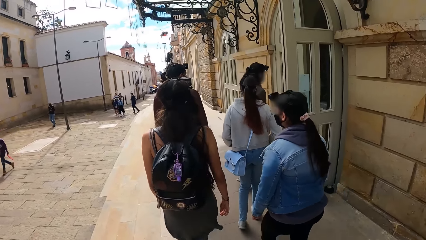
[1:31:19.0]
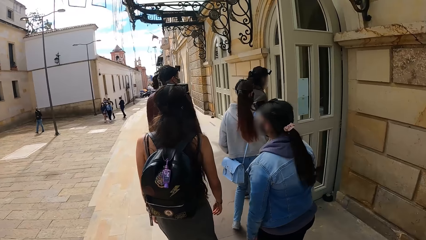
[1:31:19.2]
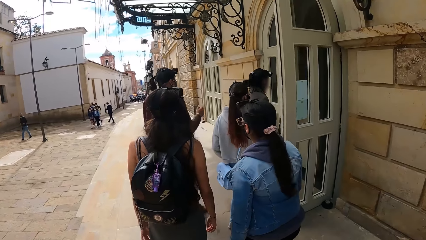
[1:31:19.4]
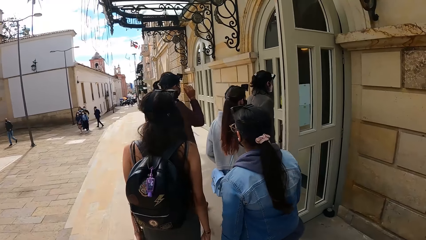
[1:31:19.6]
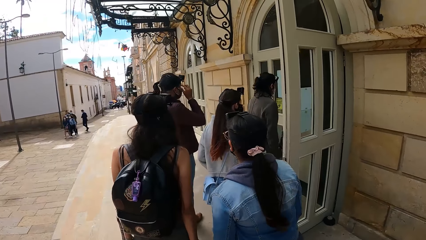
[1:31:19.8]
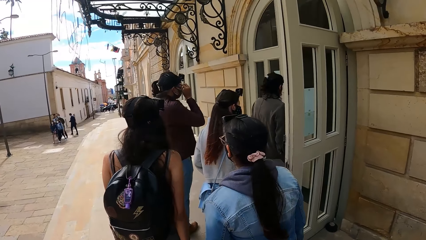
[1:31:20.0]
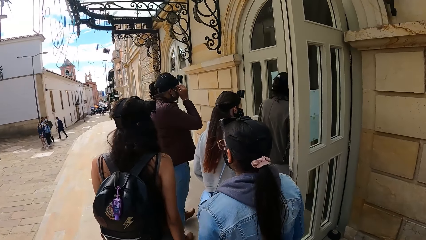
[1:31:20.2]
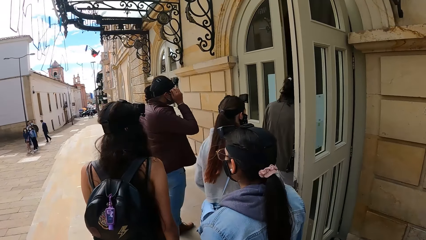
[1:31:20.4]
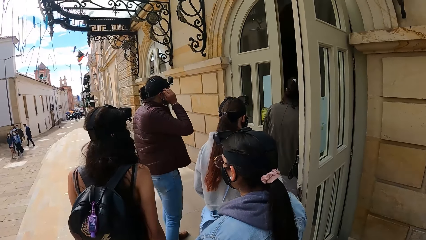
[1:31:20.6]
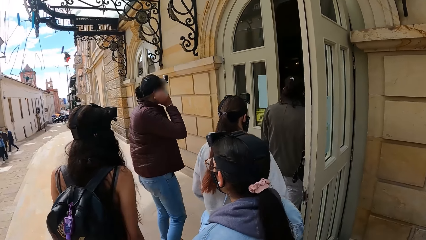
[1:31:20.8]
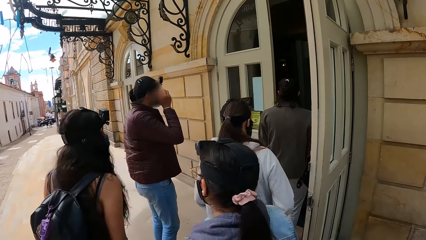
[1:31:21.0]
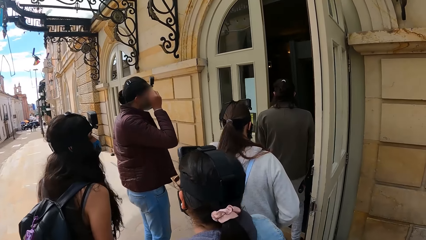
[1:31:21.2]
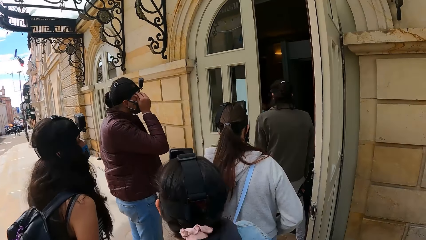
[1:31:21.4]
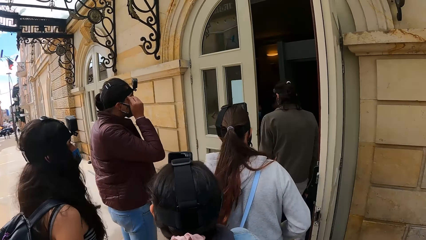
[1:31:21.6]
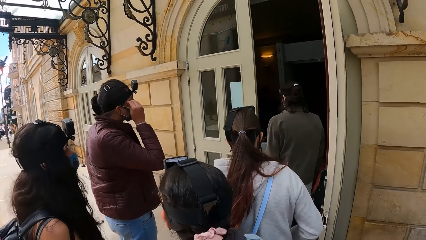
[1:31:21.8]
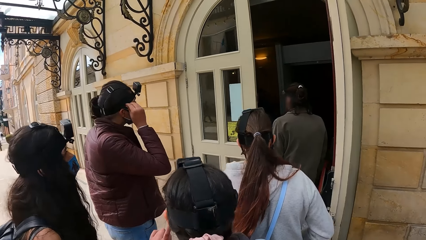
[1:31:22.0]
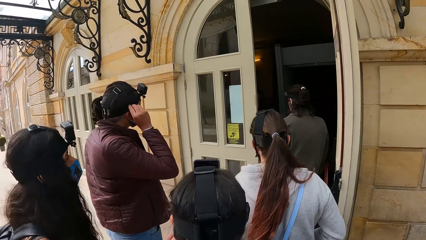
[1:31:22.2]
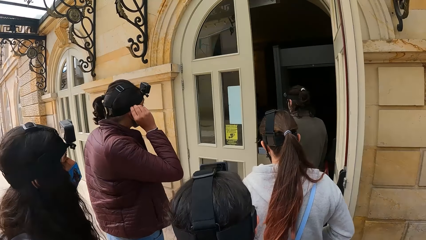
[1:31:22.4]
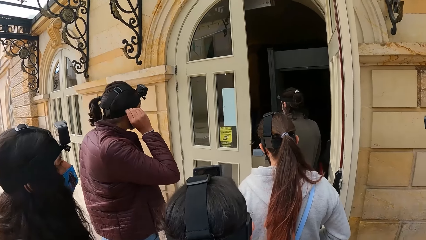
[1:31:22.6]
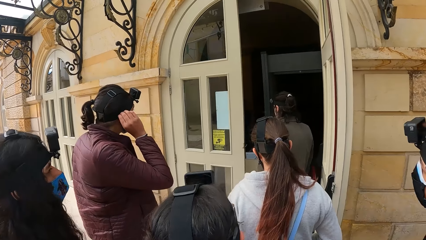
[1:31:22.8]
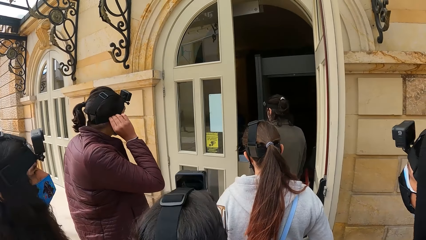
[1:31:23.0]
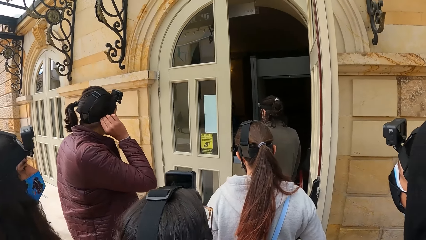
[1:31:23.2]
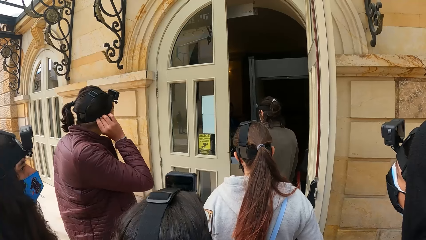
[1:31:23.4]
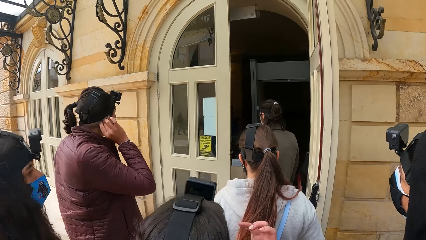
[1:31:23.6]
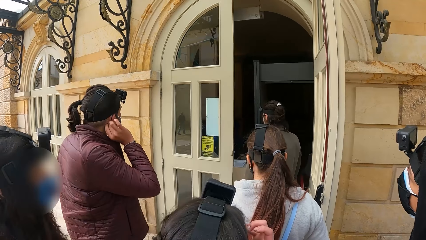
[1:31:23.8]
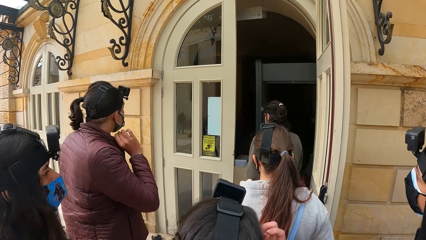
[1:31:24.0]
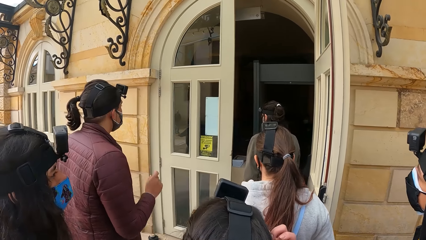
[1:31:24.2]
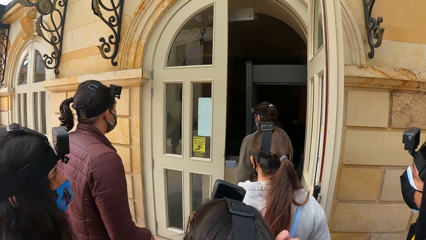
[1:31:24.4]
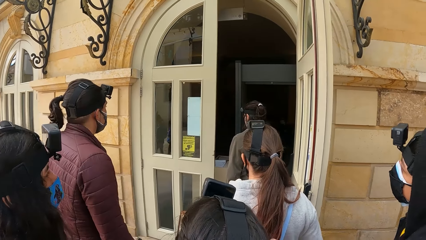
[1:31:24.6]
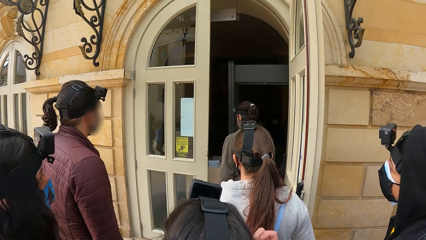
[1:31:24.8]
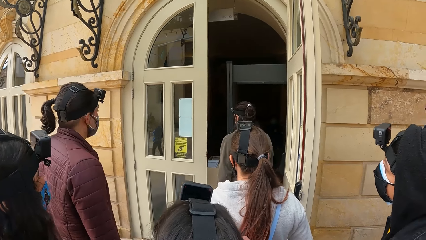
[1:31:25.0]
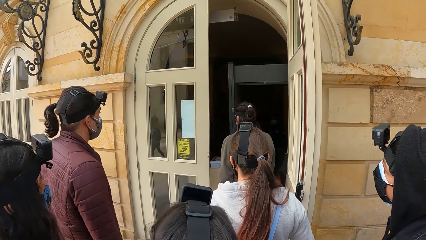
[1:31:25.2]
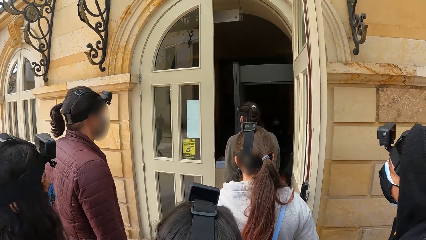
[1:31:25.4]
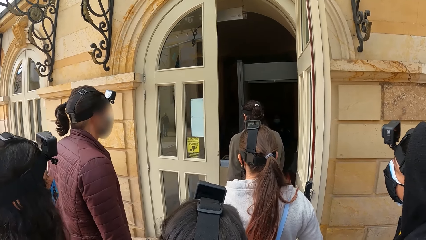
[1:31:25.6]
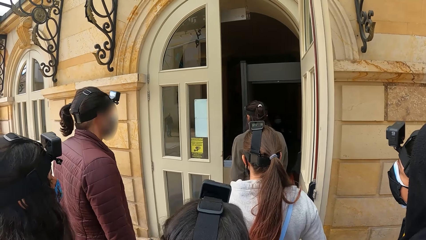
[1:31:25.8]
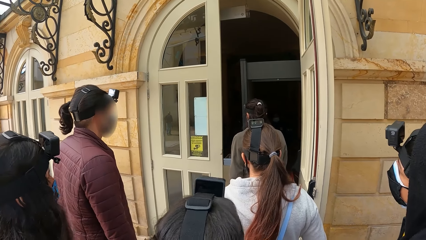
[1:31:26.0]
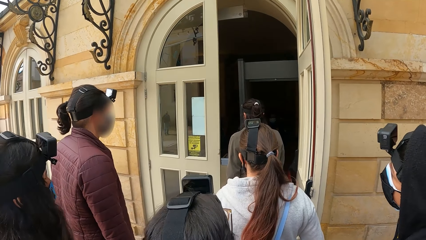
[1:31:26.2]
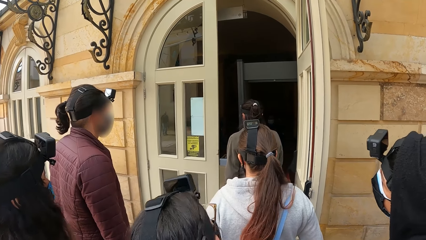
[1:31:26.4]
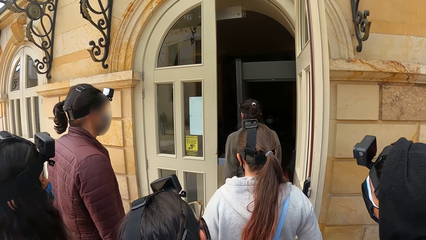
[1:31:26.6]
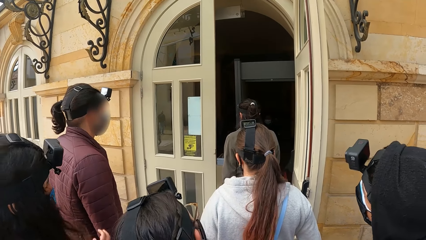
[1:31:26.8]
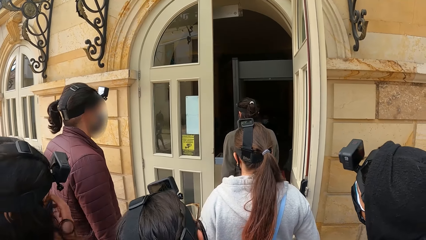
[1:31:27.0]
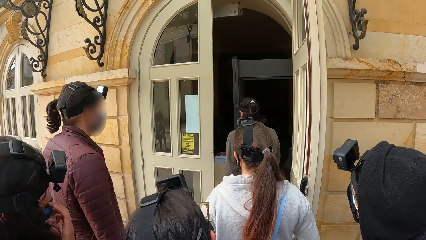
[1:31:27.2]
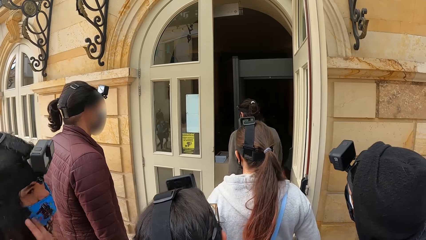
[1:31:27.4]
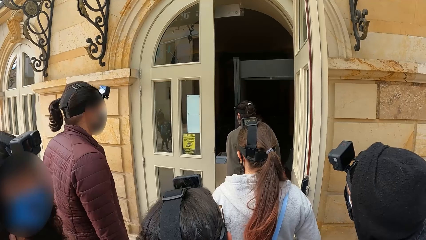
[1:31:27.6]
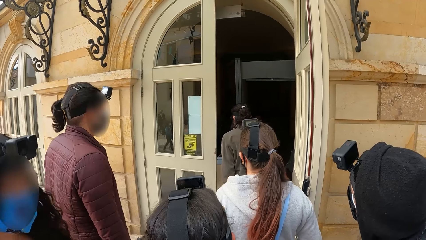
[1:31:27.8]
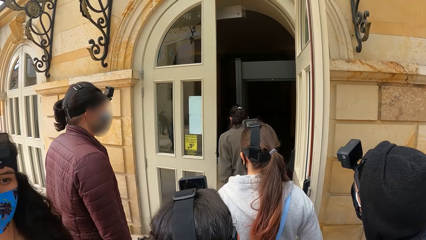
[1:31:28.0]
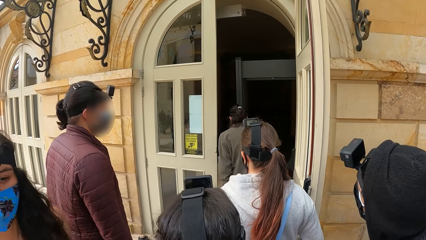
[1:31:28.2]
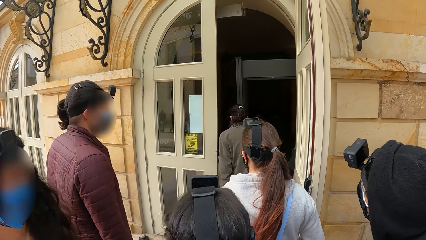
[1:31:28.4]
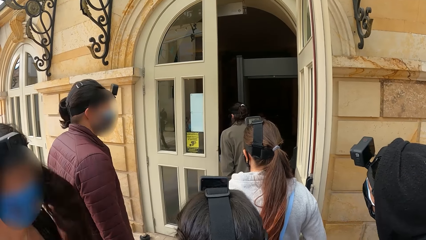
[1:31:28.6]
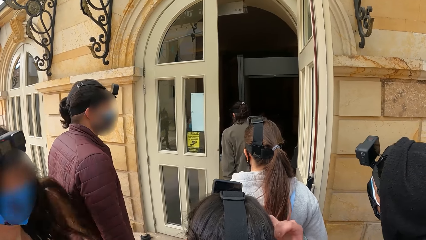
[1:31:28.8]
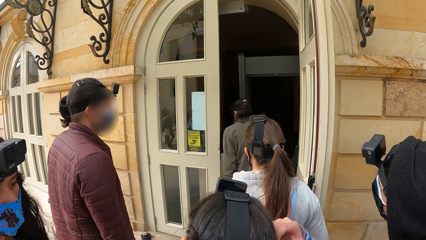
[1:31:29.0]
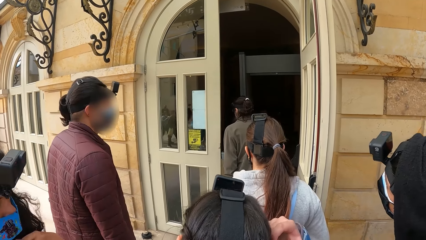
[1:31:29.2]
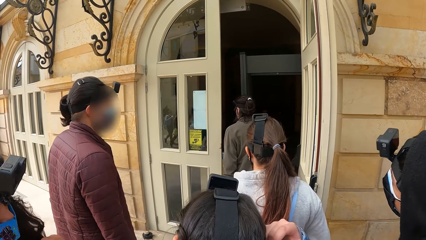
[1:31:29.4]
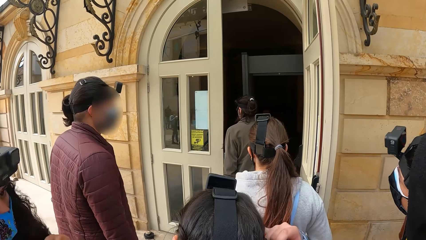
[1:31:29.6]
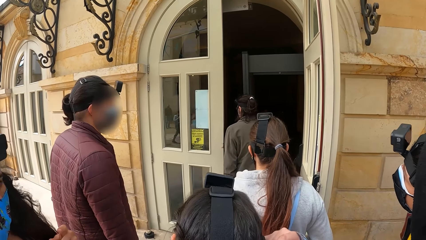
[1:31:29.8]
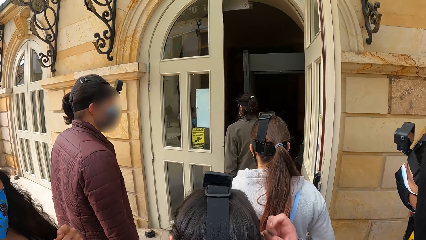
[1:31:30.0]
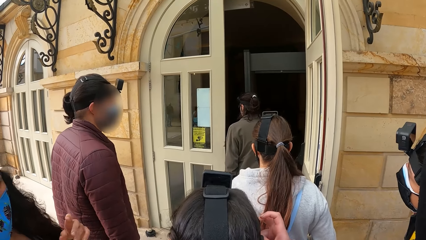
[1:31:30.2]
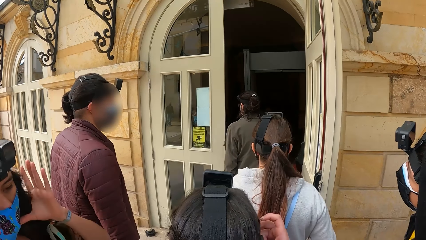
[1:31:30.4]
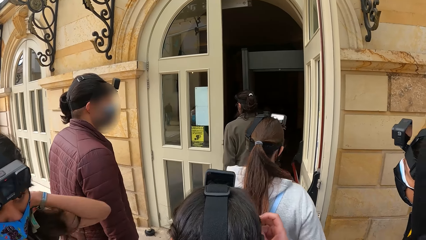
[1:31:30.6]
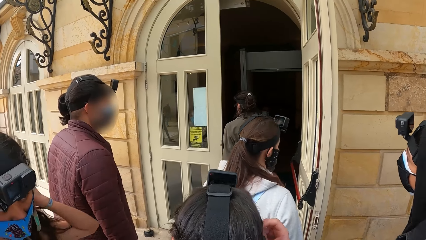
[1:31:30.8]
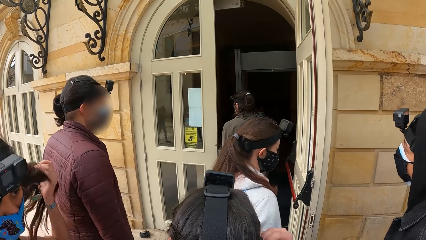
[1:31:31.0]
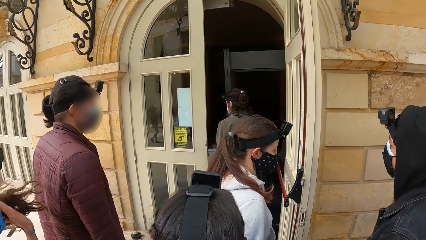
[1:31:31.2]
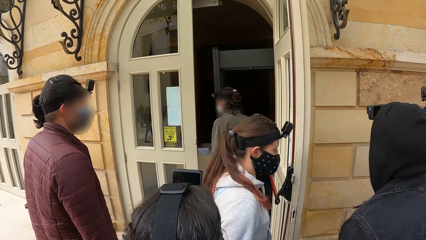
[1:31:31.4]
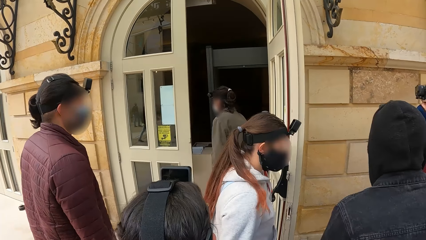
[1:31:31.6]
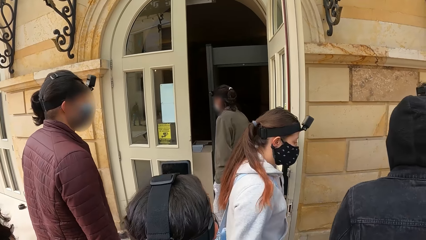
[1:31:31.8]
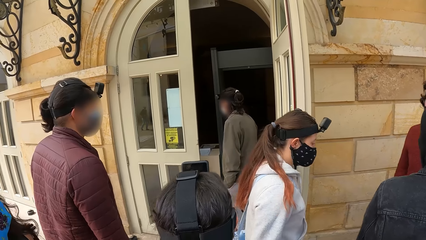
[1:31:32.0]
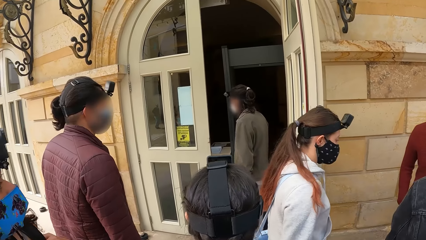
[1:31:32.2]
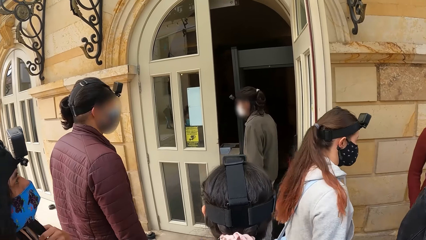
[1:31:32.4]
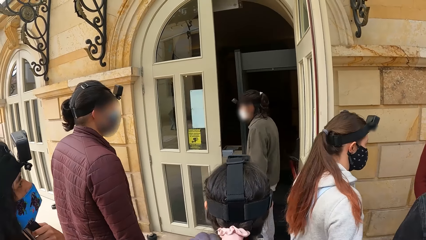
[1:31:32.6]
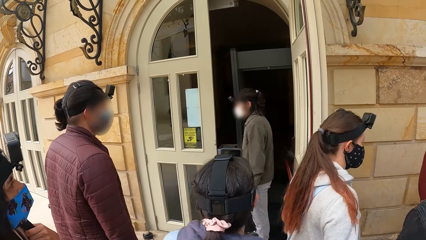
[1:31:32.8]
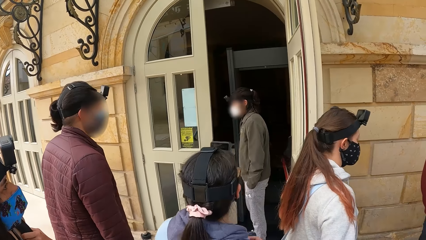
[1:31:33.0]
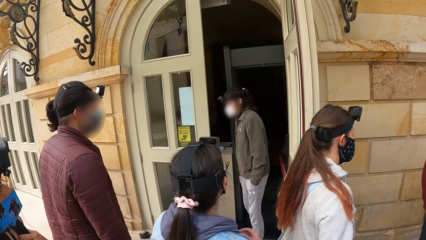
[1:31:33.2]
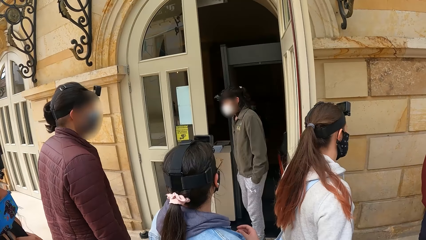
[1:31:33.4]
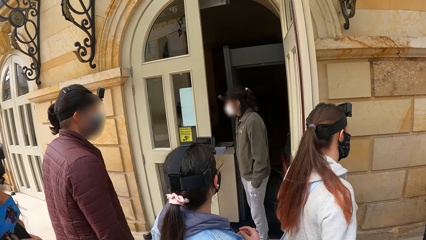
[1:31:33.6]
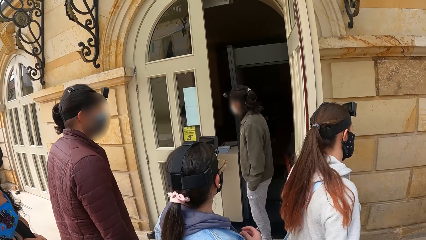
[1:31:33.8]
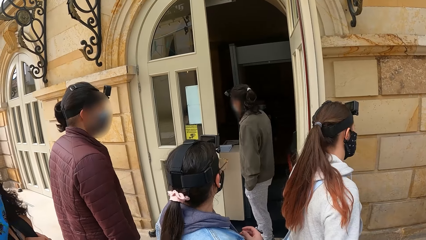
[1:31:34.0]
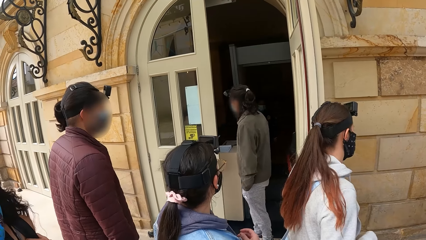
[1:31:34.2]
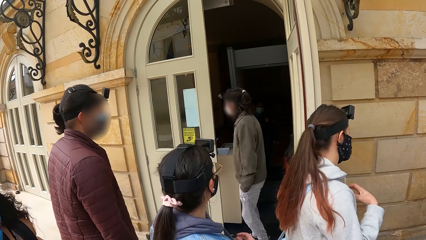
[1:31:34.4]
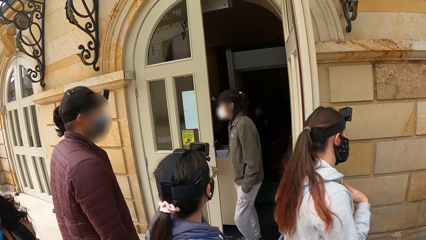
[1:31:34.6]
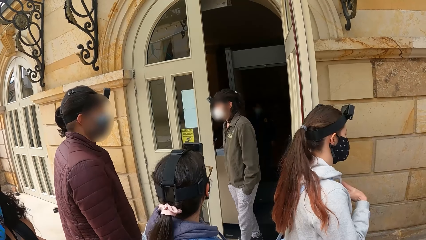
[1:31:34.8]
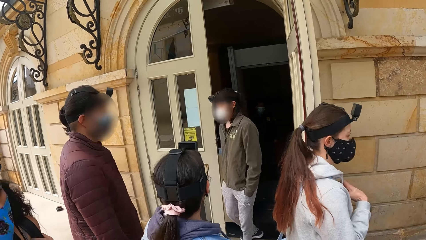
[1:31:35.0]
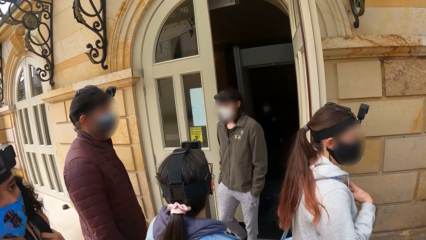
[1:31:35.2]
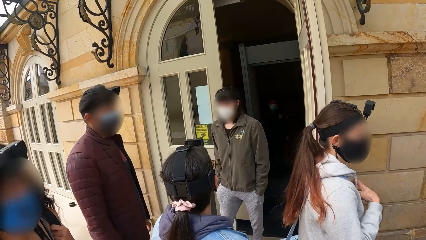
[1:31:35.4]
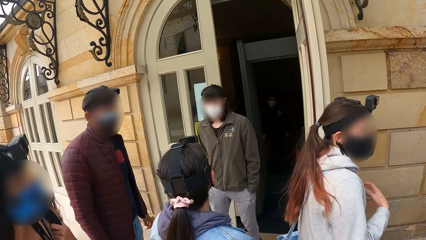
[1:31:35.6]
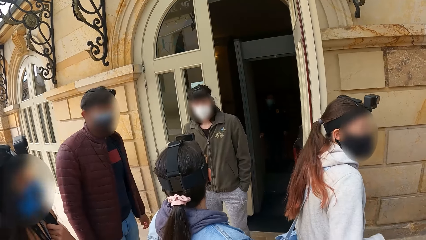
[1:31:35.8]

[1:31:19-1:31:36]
A man strokes his hair with his right hand. Another man interacts with a third man in the building. The camera wearer stands at the door.
